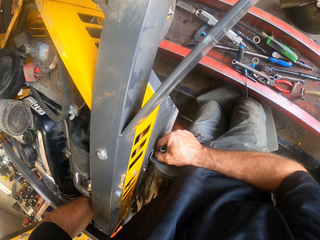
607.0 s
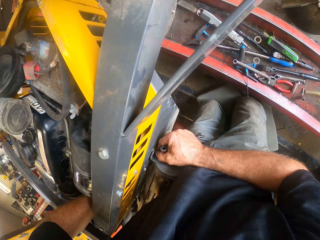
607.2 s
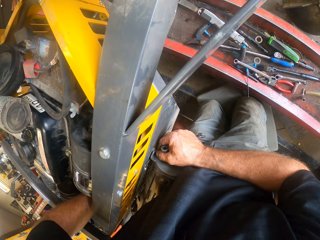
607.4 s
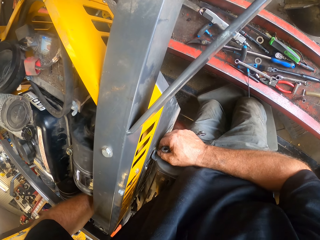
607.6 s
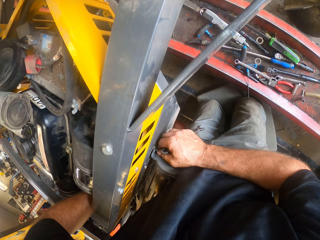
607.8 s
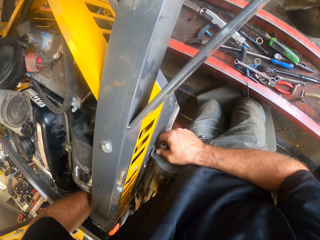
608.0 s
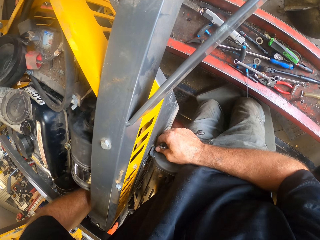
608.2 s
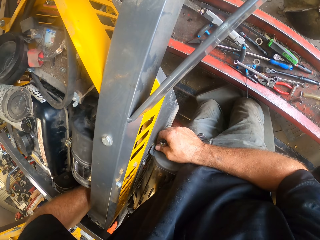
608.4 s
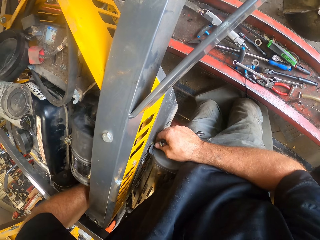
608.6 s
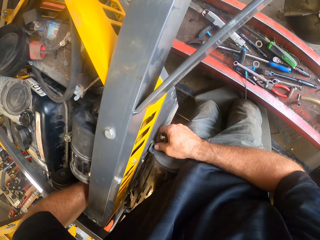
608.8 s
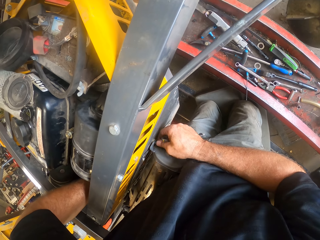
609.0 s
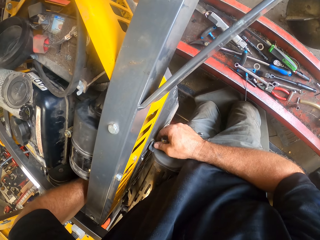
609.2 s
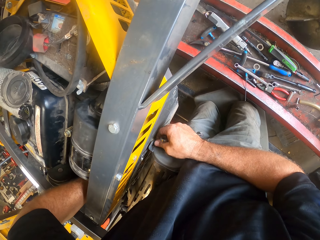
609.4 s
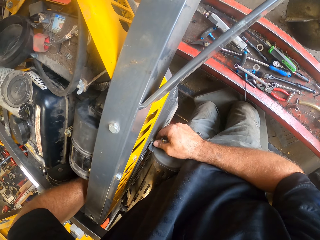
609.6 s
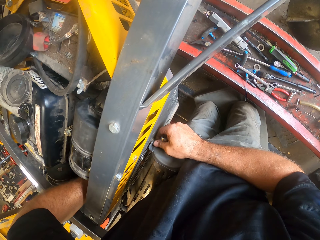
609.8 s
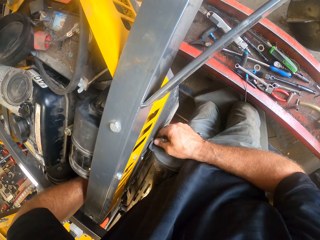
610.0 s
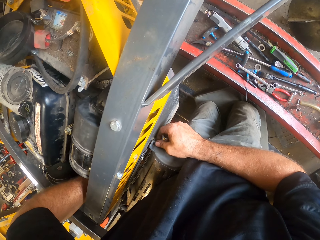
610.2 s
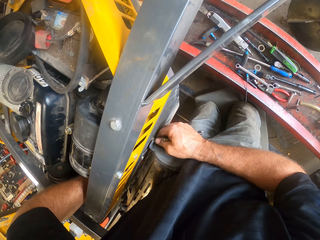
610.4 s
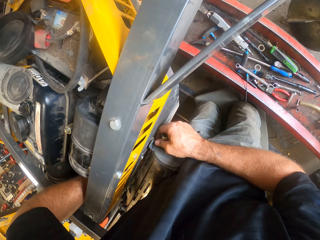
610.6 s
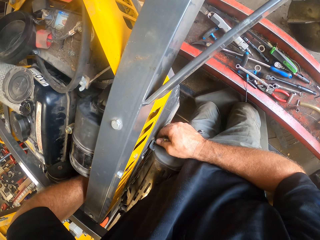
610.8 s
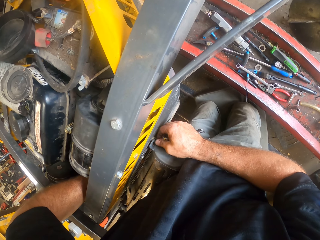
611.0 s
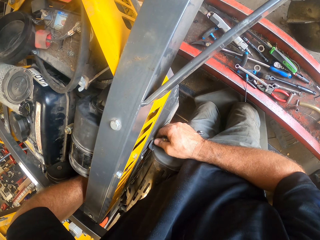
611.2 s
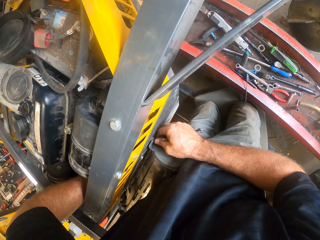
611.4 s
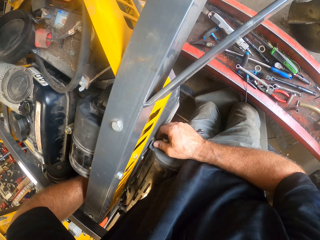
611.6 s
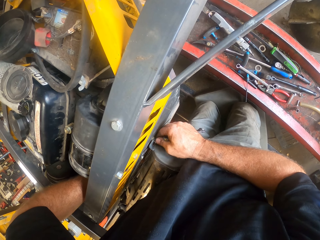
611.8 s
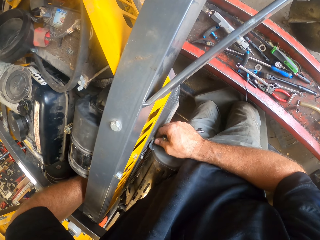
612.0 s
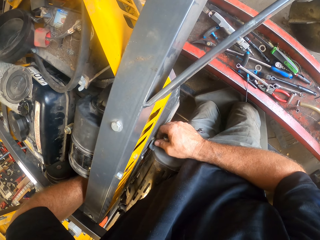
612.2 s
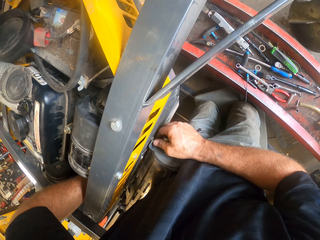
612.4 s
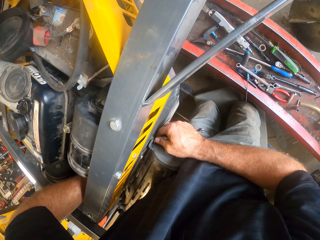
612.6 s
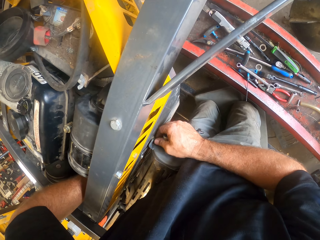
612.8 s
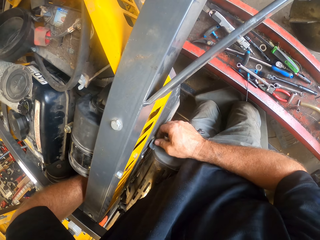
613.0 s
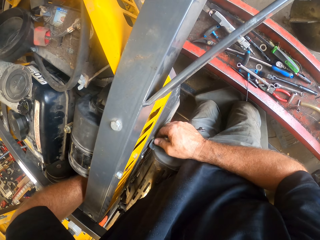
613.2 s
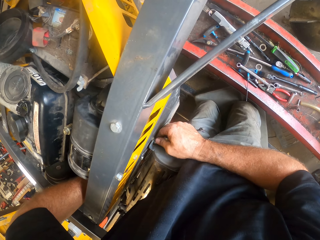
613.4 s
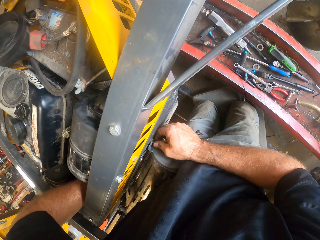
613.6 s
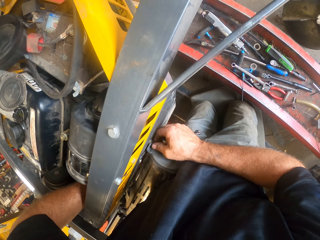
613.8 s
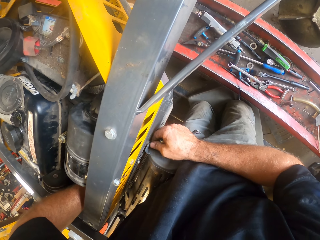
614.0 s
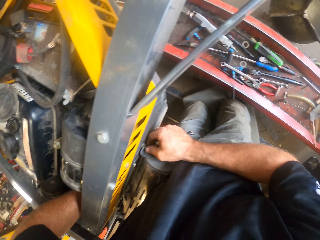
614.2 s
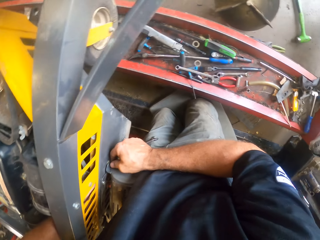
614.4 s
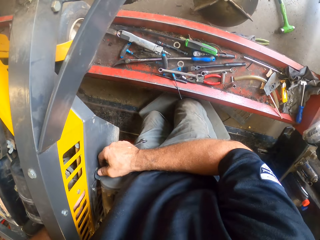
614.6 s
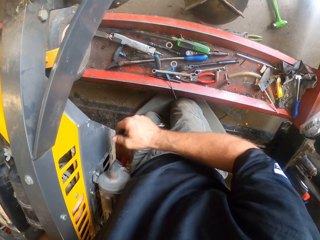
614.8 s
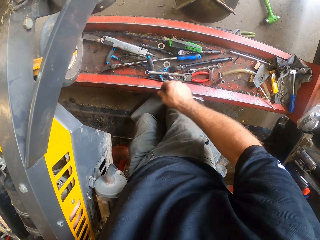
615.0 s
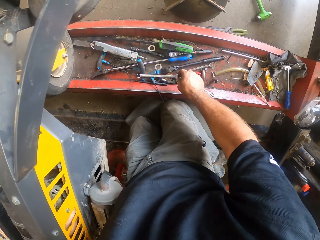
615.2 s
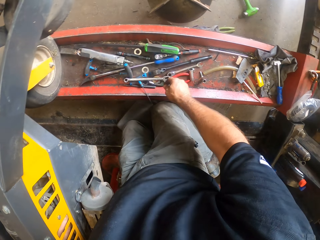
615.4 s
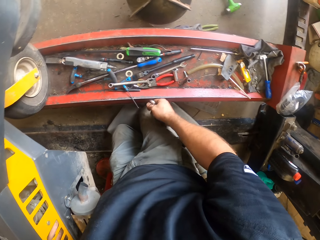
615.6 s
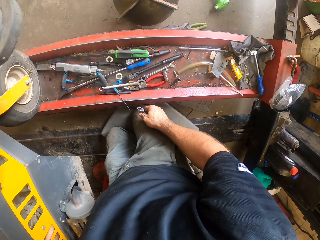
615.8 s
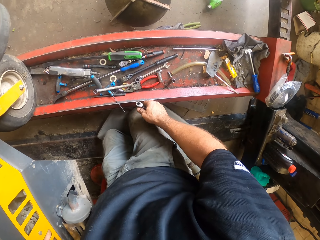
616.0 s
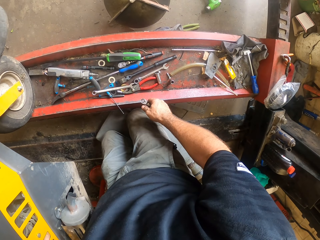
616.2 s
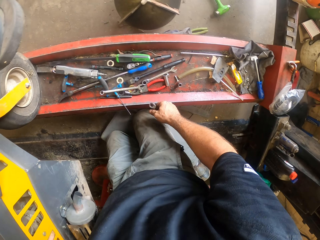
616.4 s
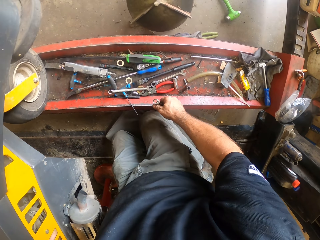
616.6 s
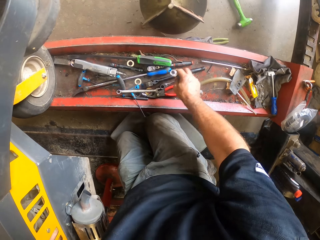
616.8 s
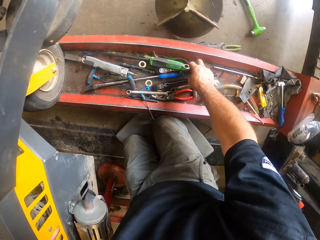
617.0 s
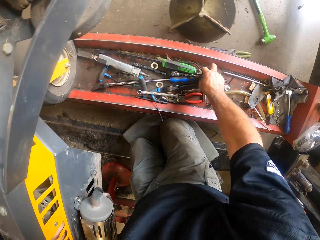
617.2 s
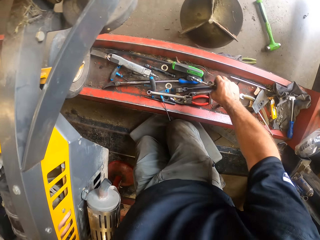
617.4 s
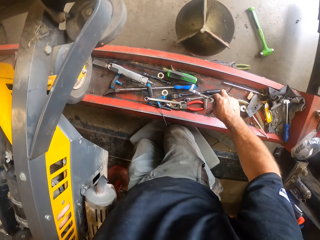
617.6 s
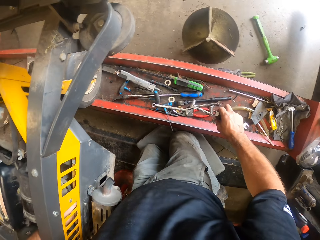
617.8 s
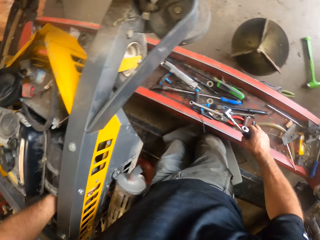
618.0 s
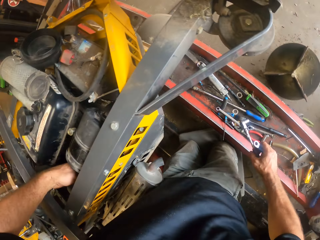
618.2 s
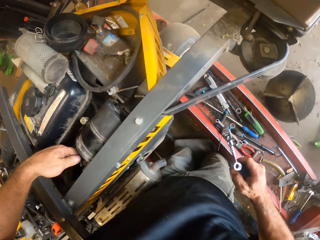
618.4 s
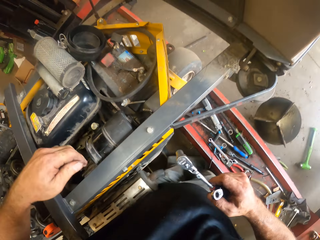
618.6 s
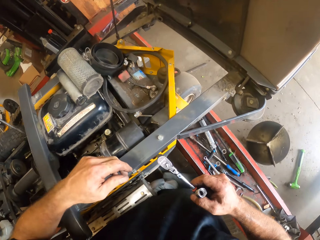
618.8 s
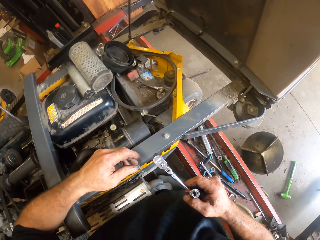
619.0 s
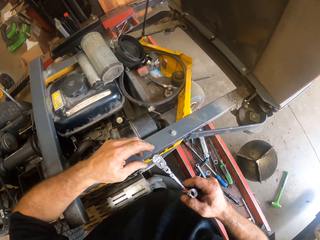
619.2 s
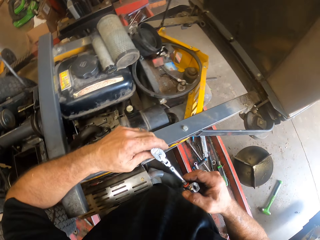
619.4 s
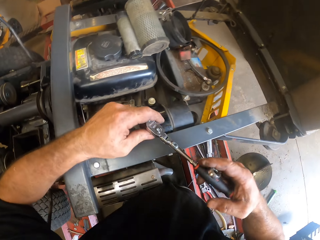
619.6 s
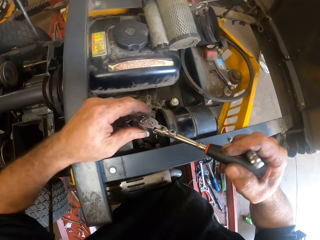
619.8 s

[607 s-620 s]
The camera wearer tightens a nut with his right hand. He opens the nut. He puts down the nut. He picks the plug spanner with his right hand.

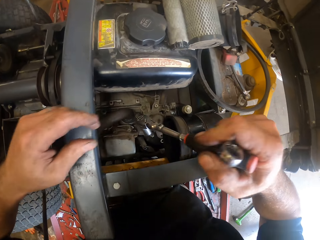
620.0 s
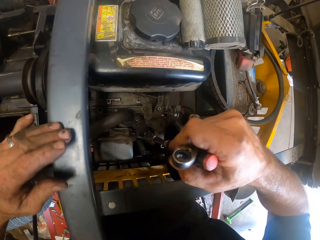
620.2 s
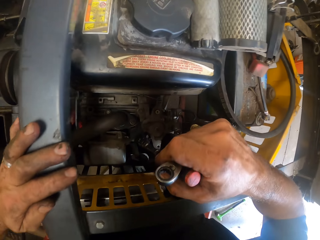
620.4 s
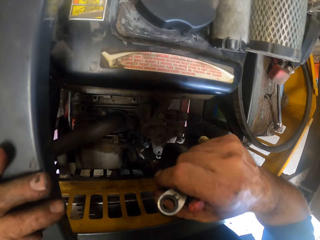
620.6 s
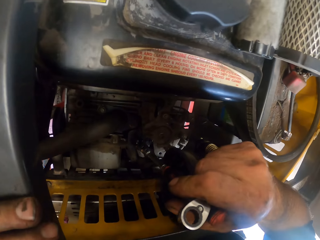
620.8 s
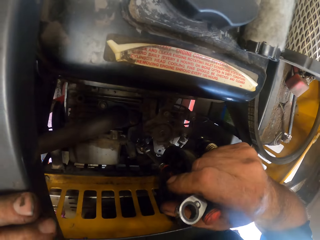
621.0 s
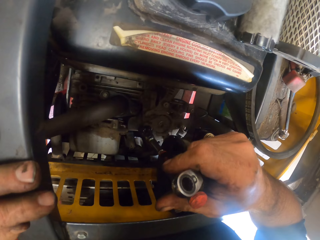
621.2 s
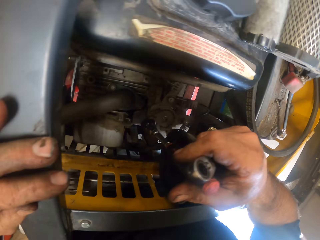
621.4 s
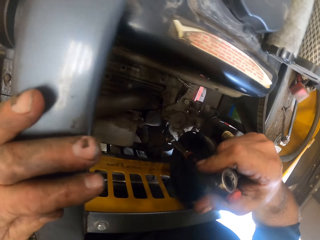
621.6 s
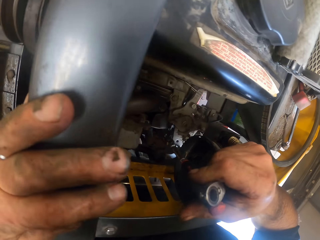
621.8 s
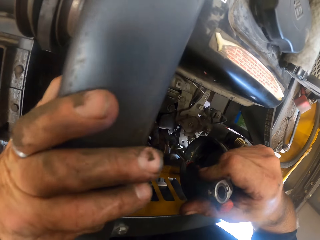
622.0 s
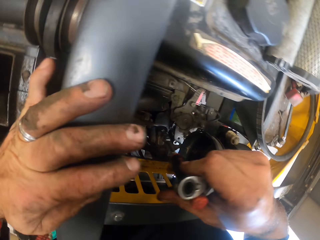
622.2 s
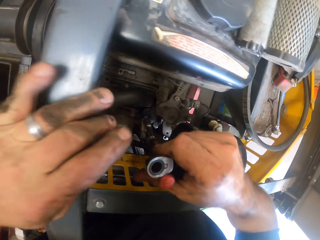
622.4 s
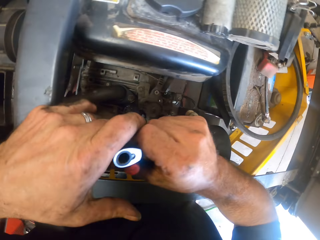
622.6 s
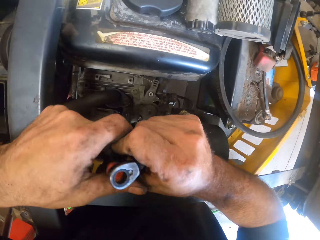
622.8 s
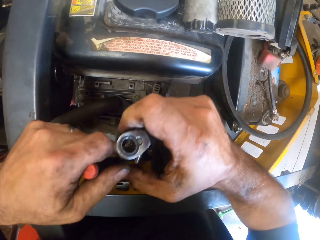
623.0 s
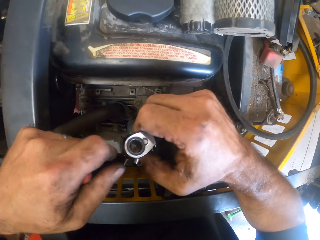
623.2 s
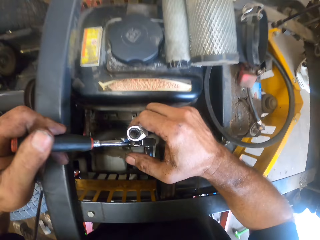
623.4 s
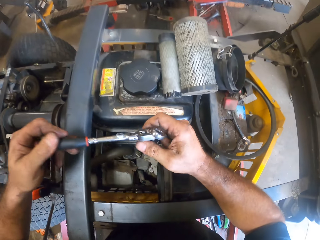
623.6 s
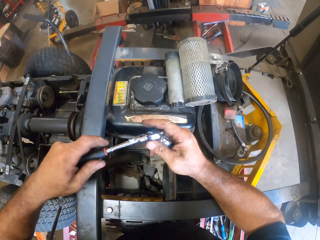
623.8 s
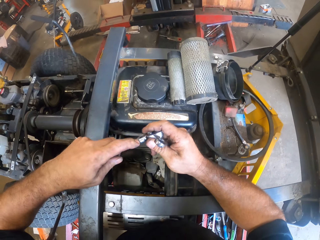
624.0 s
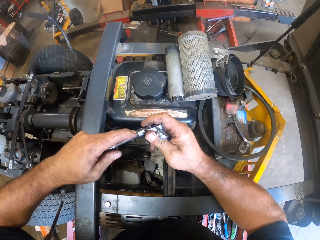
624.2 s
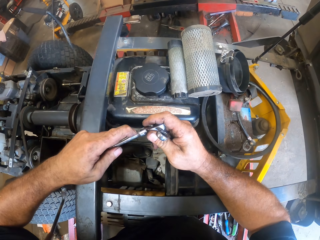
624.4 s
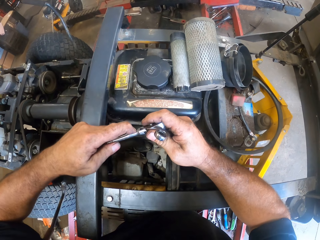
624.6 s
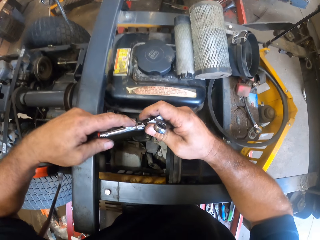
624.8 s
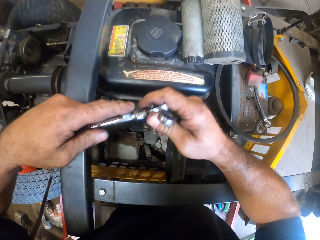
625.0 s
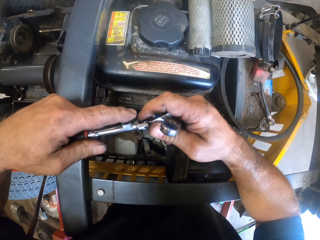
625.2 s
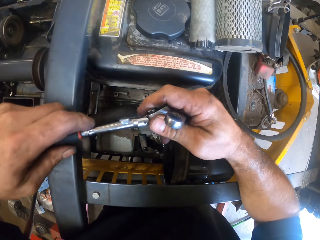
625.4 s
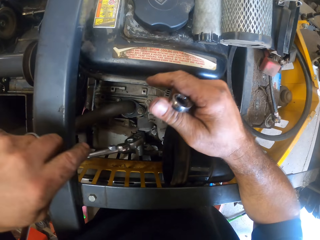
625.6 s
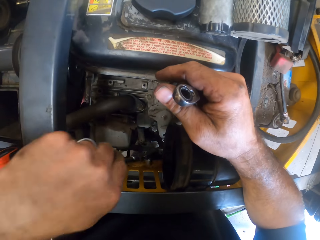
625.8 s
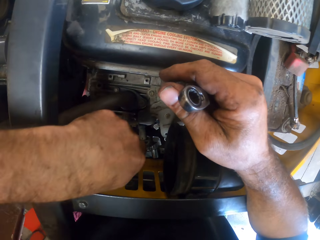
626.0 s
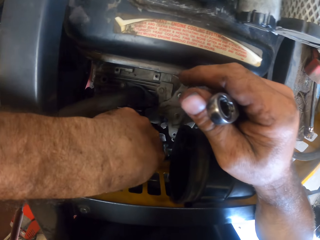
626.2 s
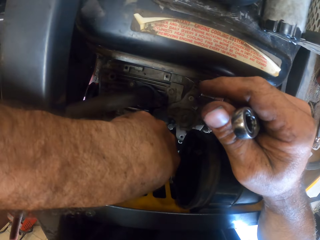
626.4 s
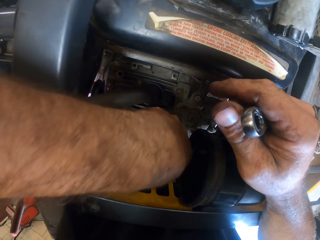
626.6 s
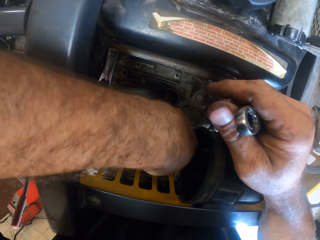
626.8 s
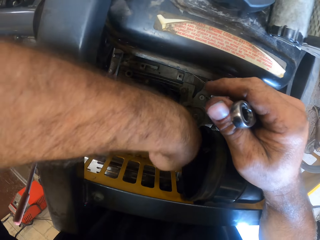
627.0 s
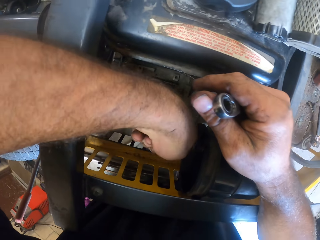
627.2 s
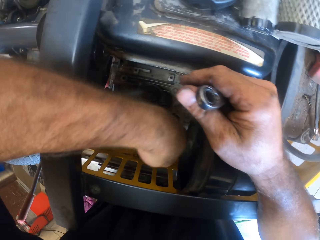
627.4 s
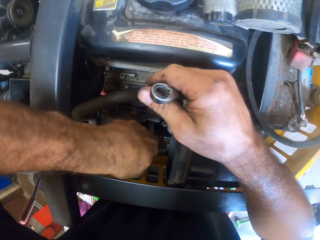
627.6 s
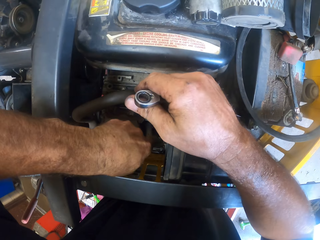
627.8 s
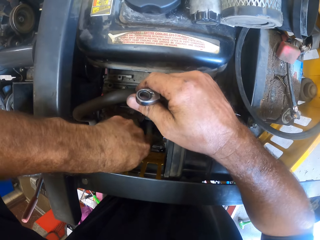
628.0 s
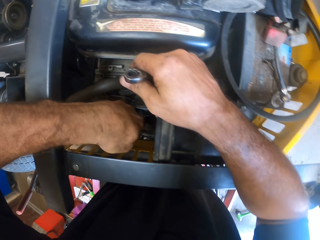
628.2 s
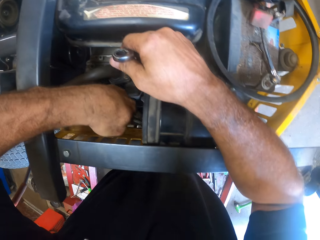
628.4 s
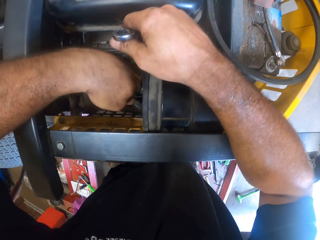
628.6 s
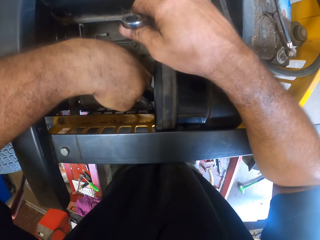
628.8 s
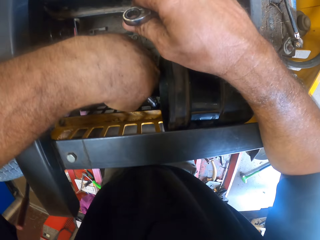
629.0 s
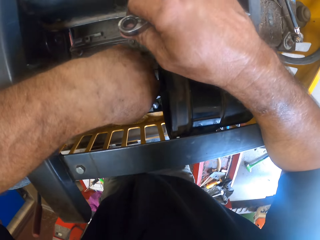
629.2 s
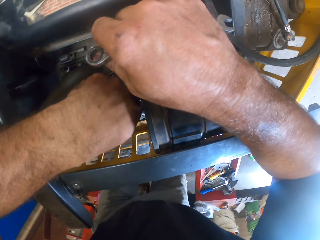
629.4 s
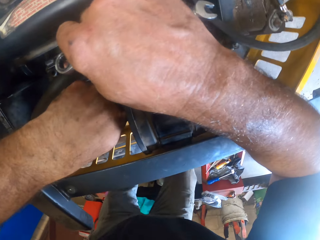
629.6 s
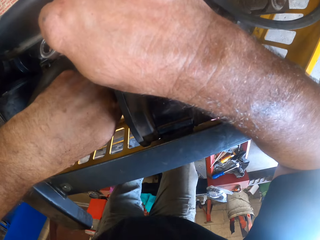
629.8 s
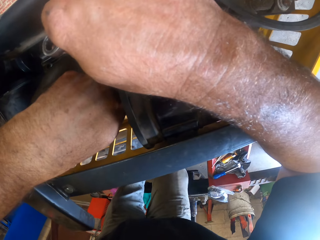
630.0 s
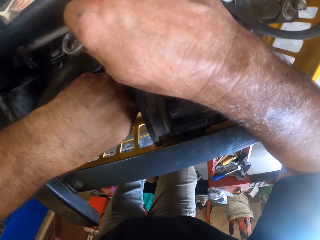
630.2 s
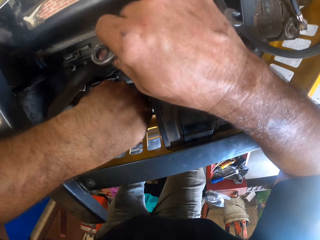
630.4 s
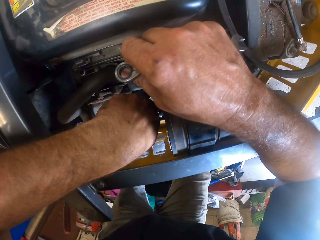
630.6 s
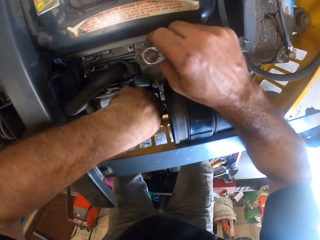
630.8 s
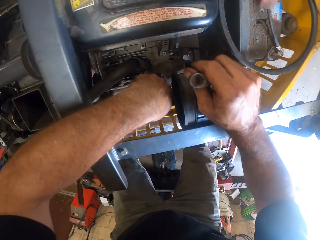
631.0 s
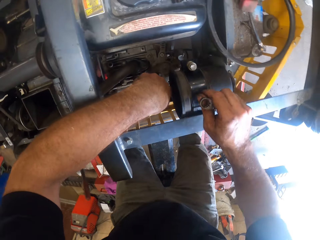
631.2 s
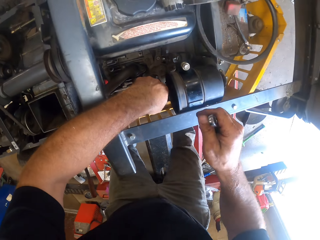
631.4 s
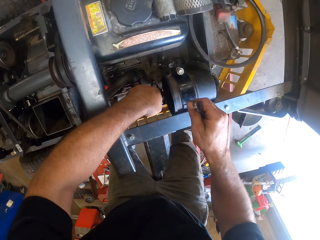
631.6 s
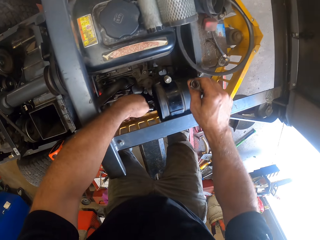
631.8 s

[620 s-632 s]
The camera wearer tightens the nut of the lawn mower with the plug spanner. They move an object. They fix the lawn mower with something.
